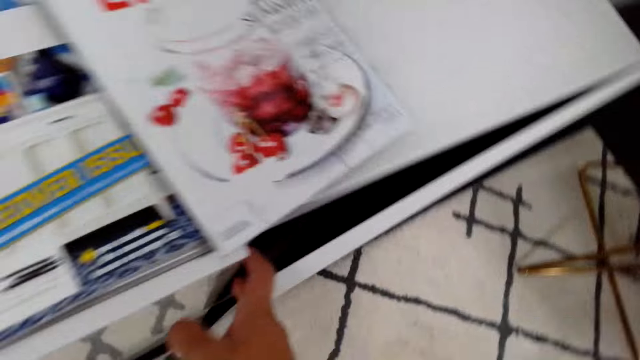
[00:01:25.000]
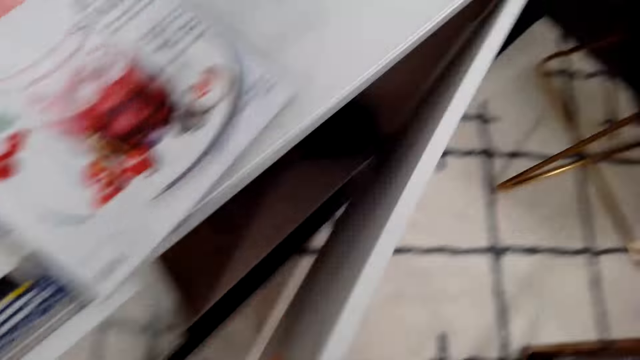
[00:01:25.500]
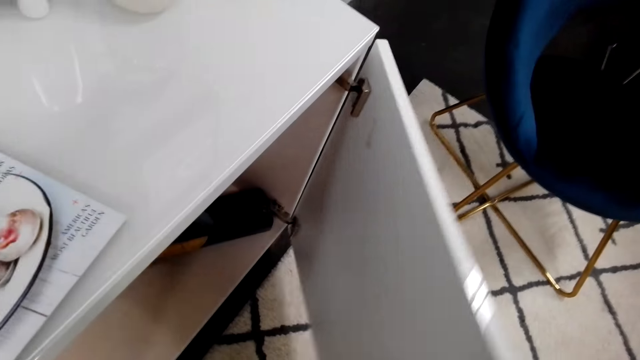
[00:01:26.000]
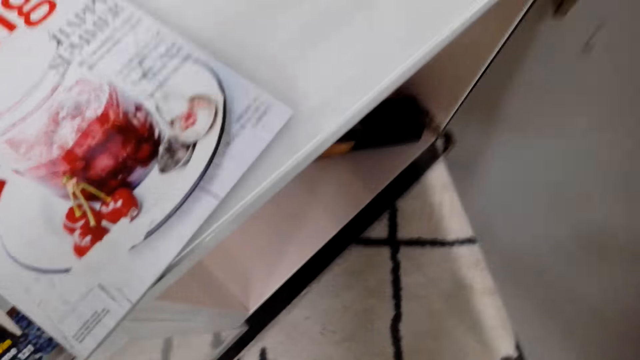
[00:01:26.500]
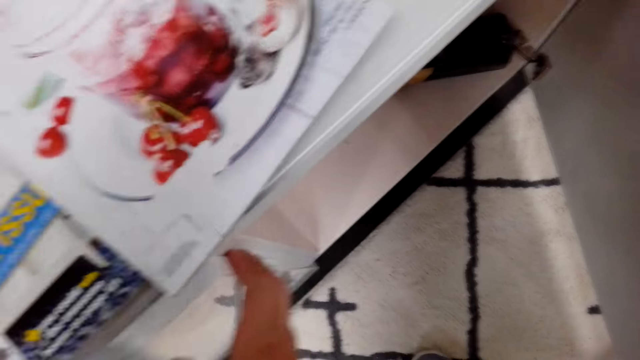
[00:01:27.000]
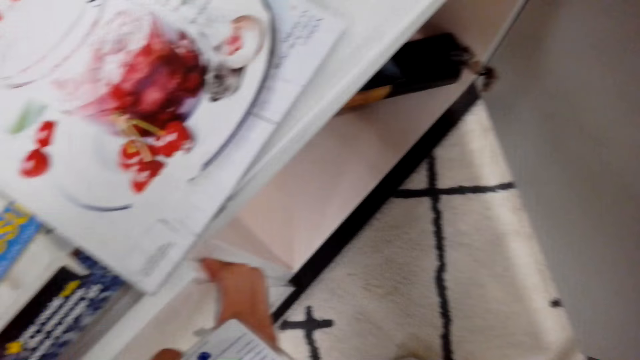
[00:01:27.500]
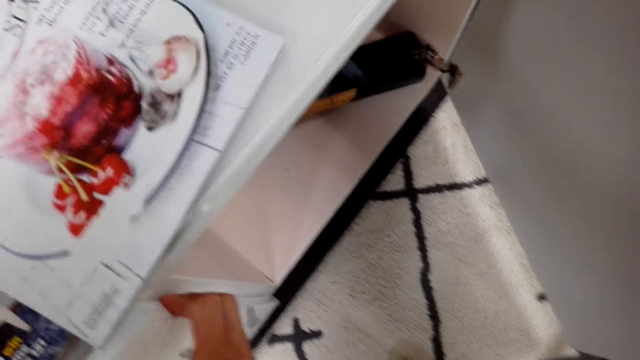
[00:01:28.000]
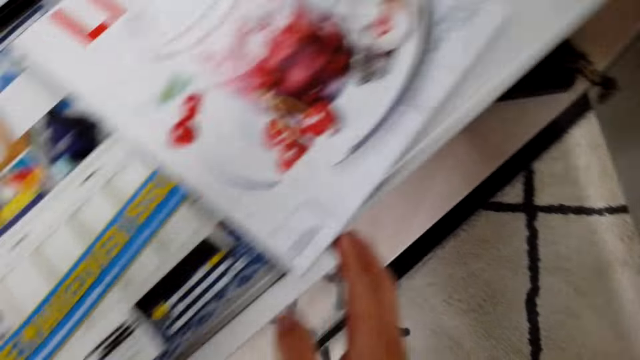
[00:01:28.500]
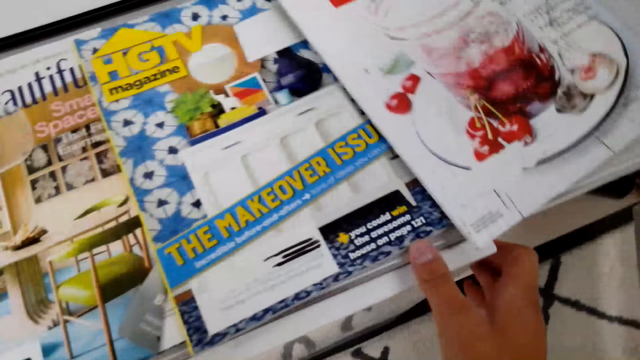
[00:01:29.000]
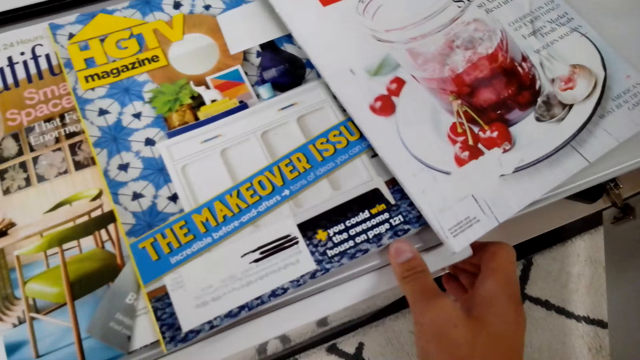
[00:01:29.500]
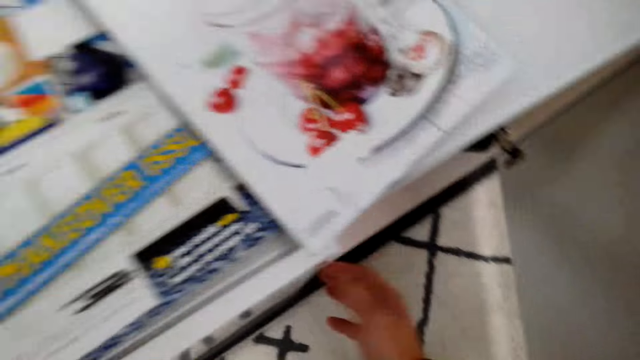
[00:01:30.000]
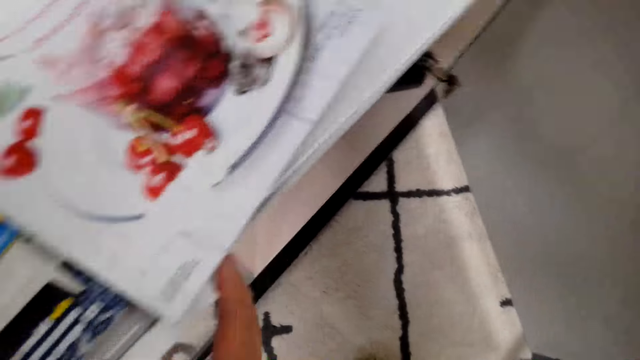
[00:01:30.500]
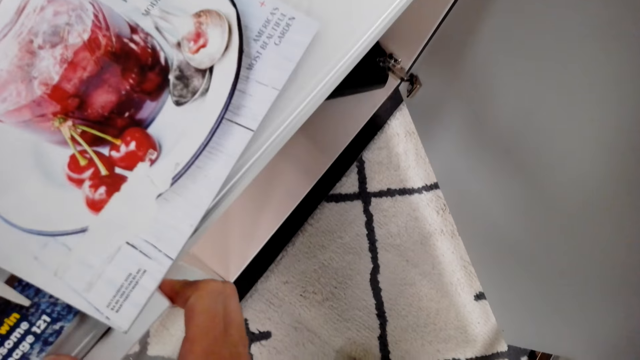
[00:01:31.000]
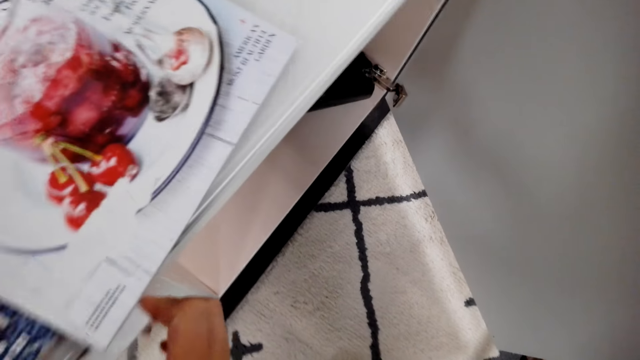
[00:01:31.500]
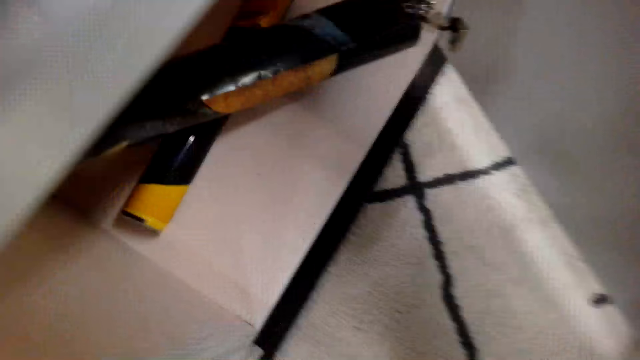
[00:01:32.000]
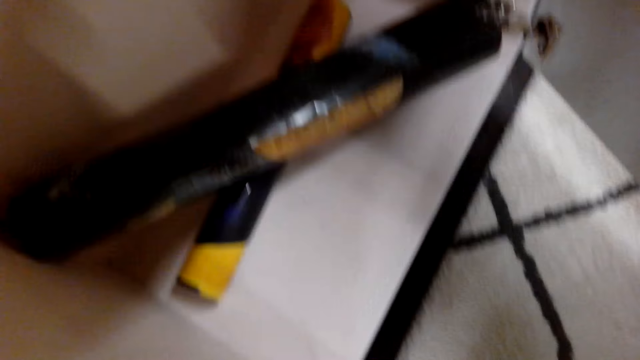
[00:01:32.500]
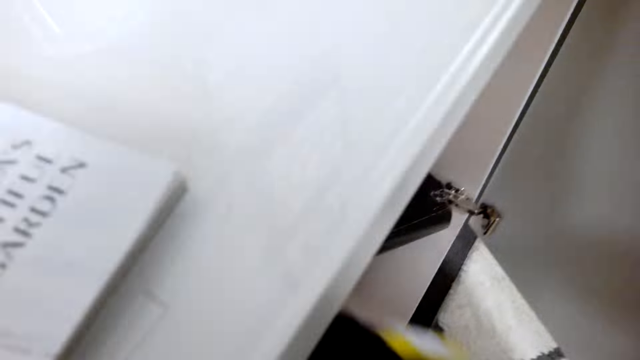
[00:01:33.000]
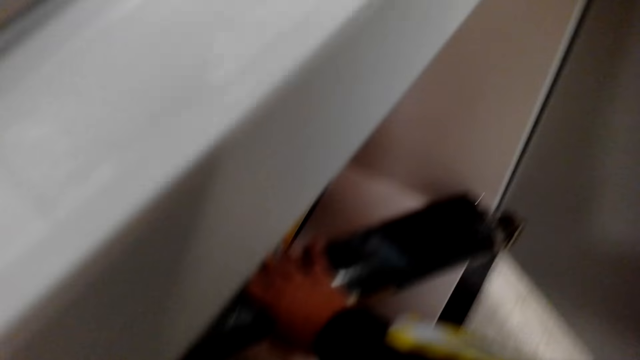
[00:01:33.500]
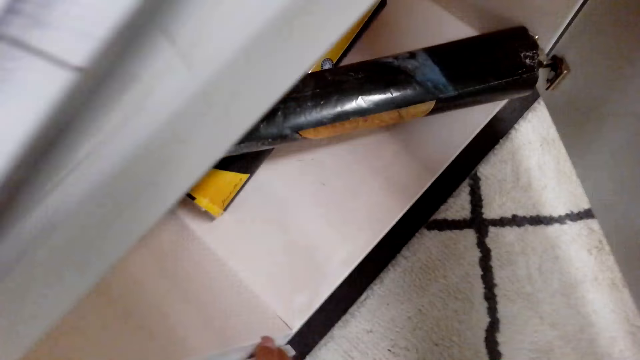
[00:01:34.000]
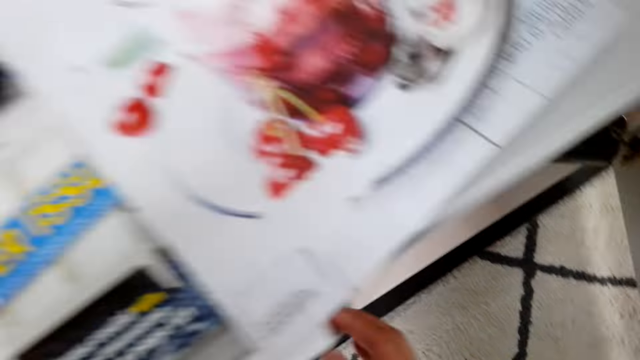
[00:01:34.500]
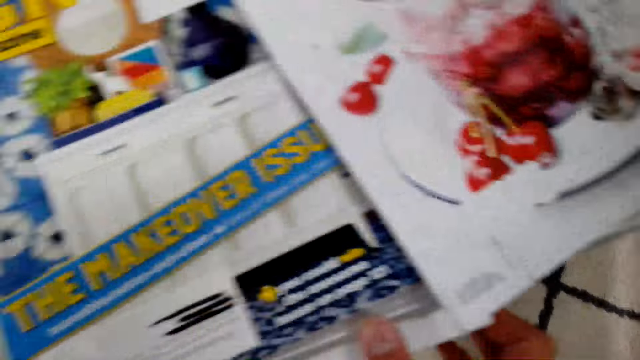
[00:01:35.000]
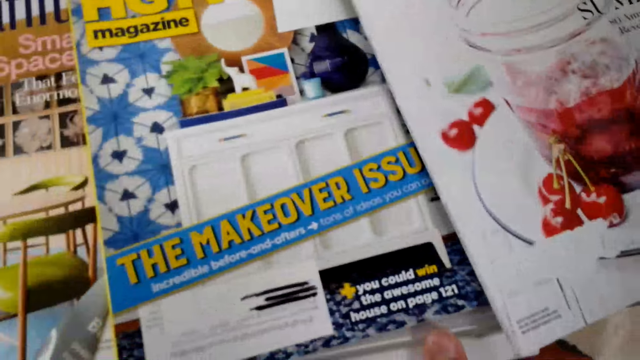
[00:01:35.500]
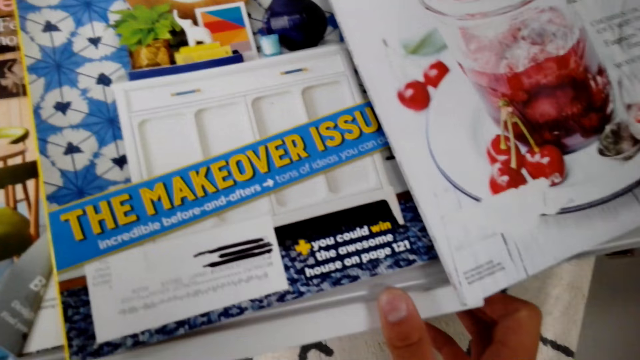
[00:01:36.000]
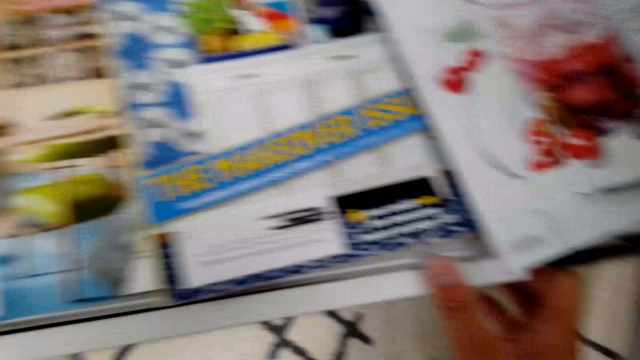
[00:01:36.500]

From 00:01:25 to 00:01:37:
The camera wearer talks.

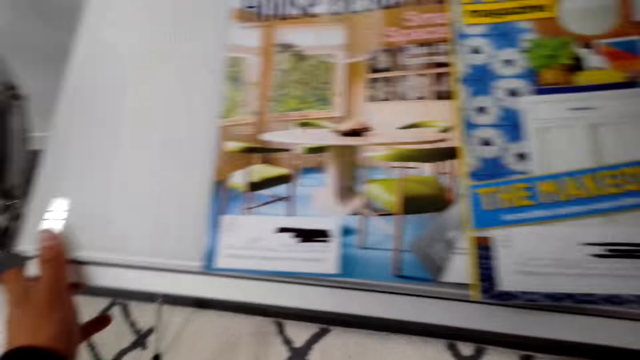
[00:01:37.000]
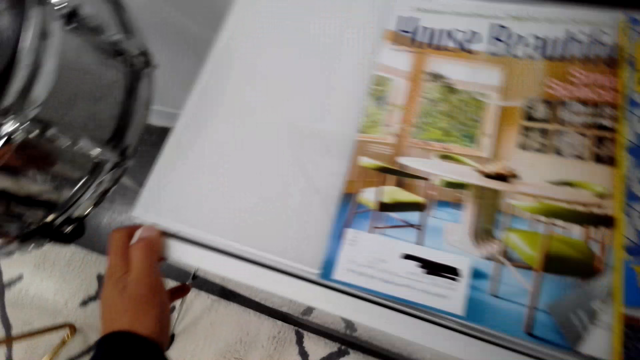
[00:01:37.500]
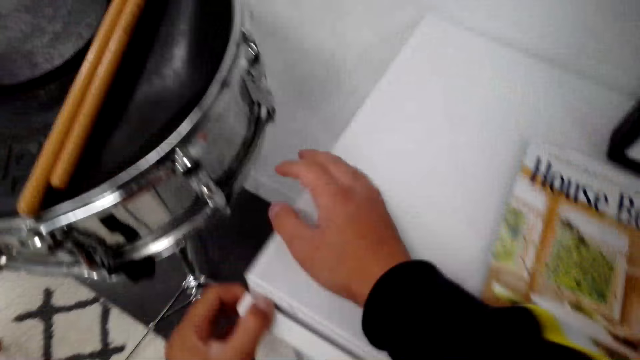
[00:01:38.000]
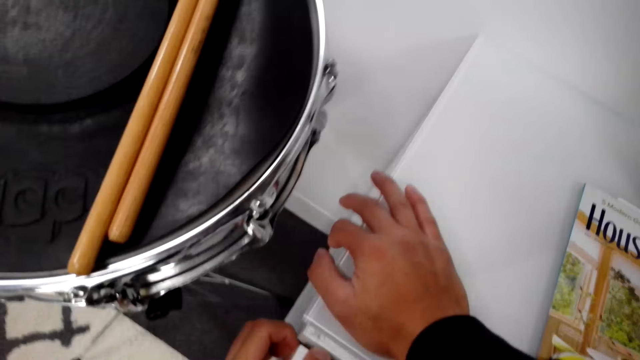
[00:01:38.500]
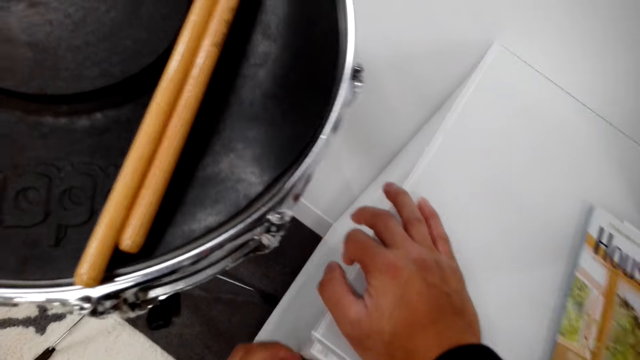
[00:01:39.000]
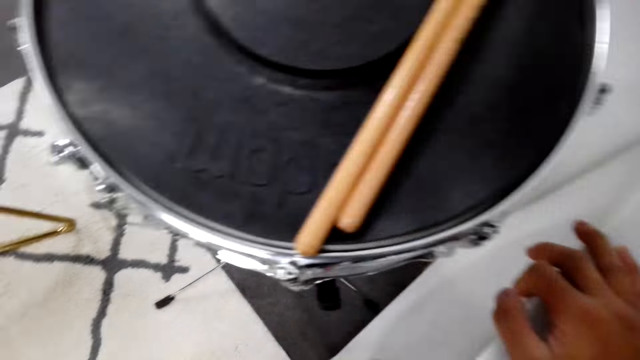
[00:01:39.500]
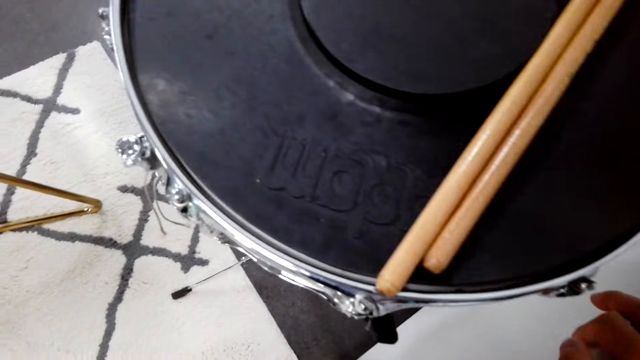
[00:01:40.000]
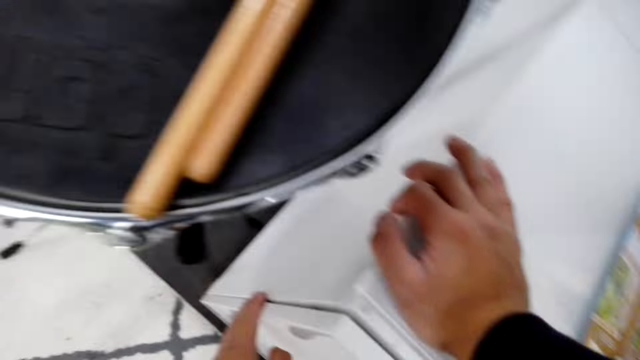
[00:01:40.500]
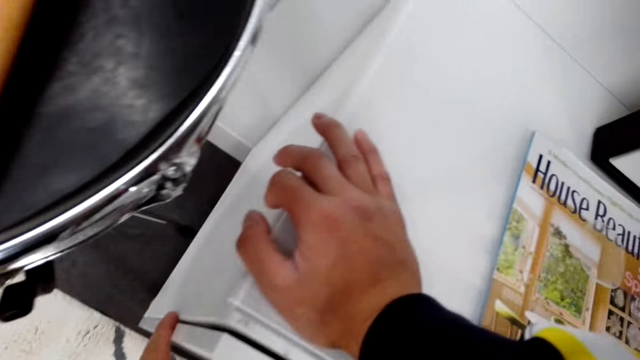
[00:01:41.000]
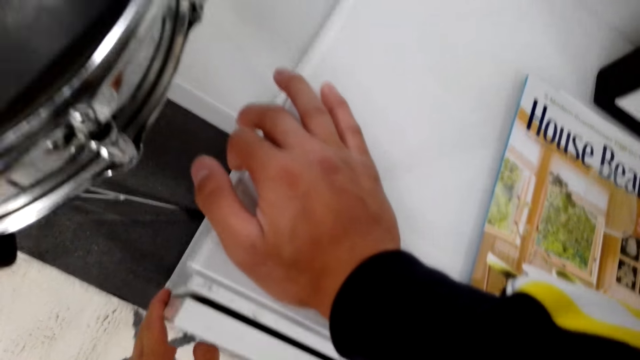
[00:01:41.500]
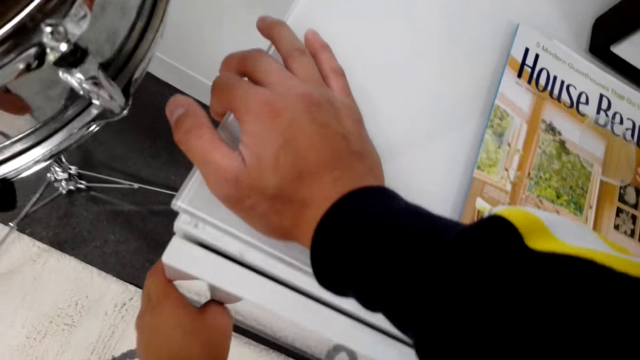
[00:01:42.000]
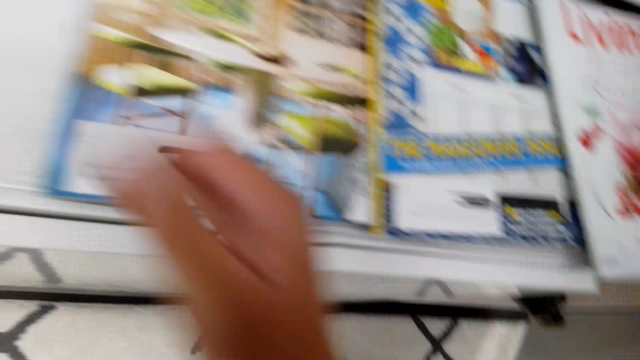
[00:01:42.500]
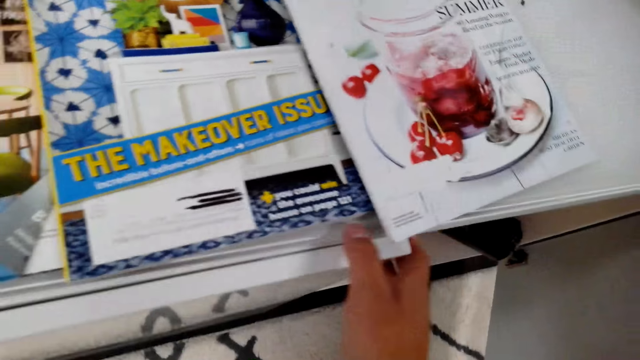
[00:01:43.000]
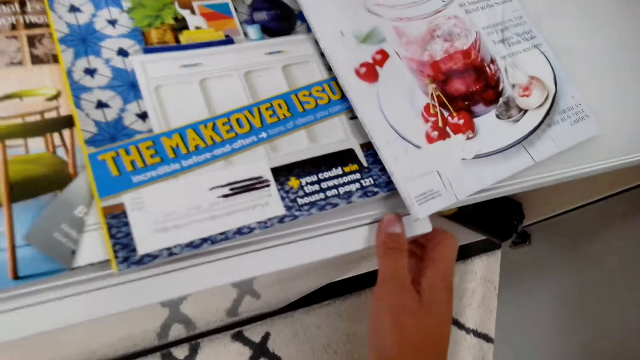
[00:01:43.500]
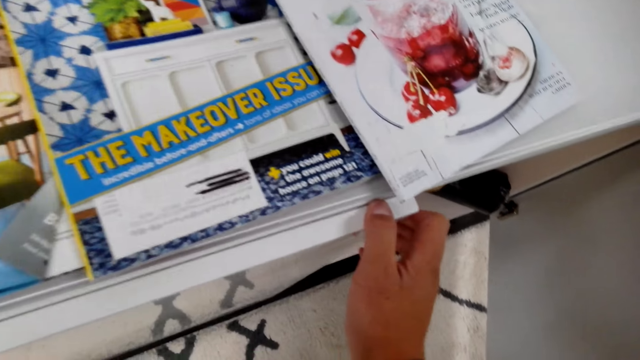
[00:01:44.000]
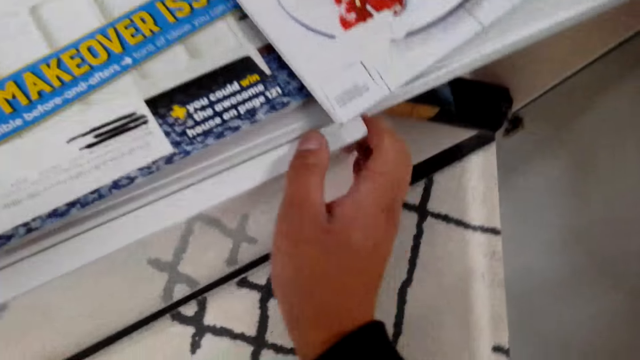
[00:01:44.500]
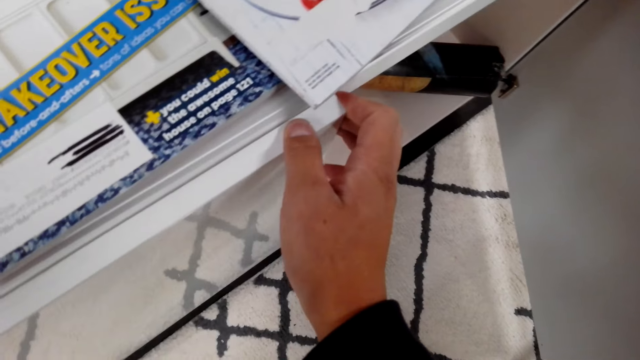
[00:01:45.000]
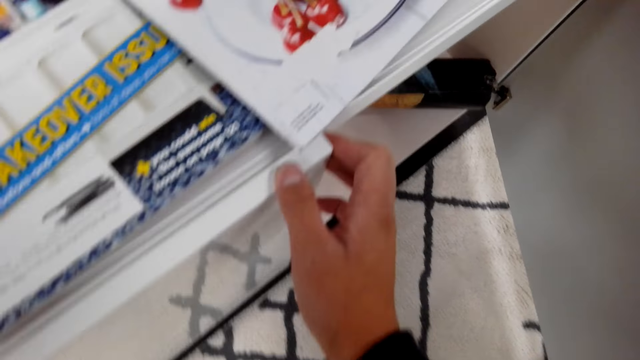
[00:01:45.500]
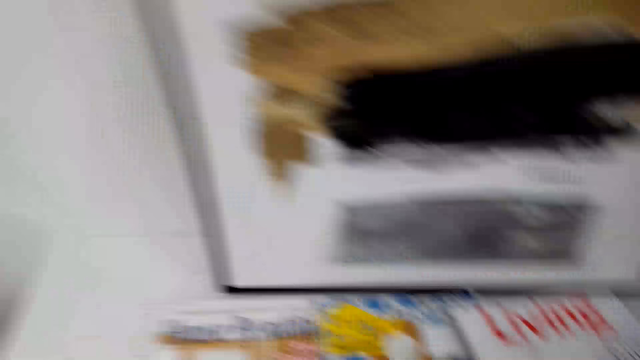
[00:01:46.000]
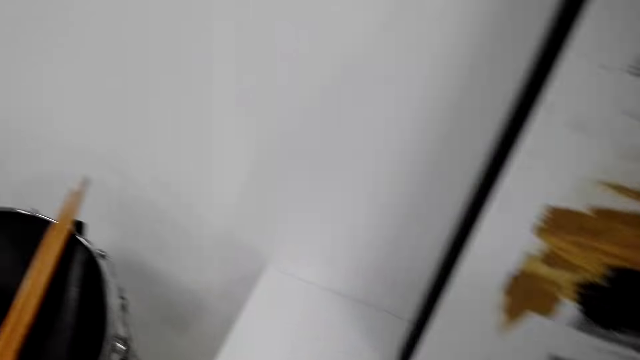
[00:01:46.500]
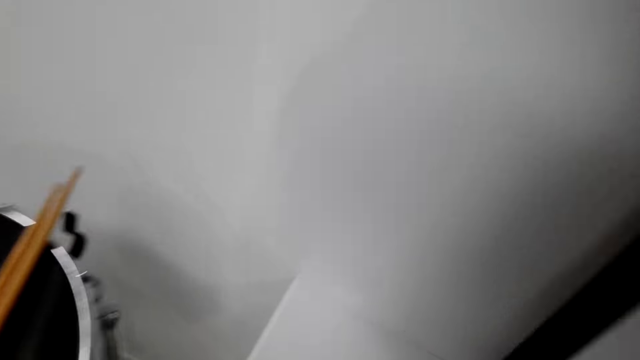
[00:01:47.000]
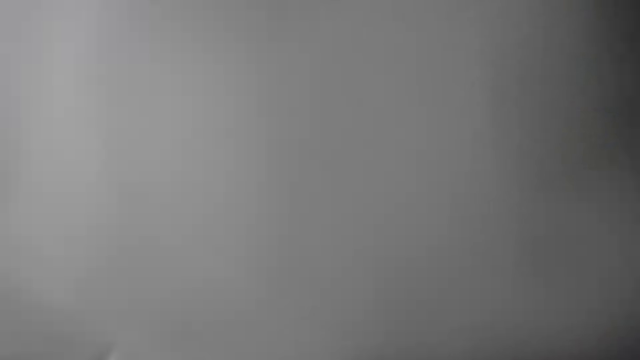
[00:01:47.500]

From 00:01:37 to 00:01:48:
The camera wearer tries to open the fridge.
